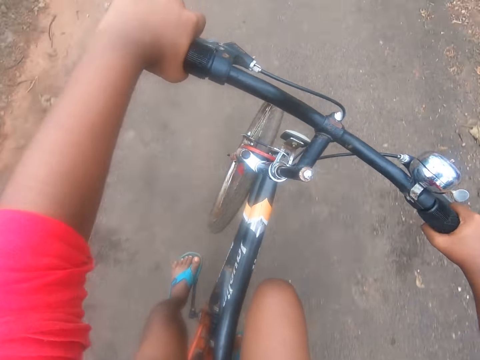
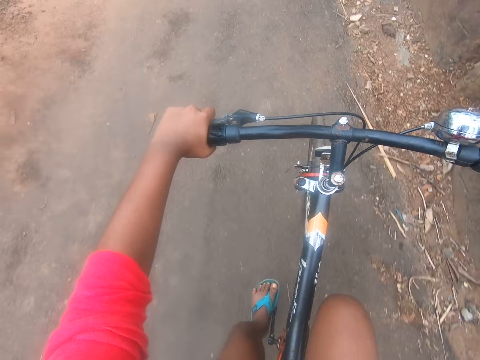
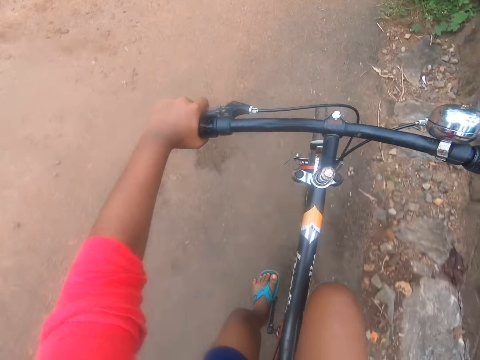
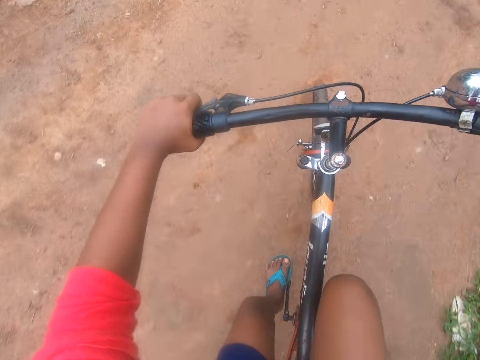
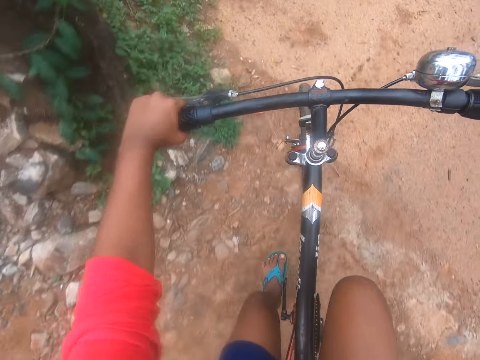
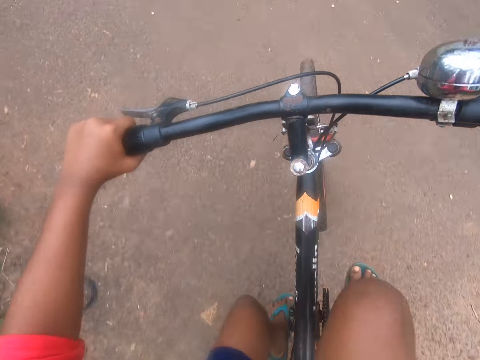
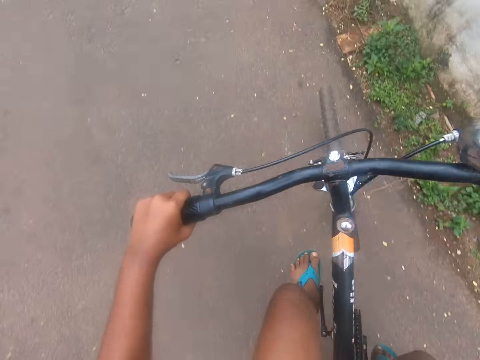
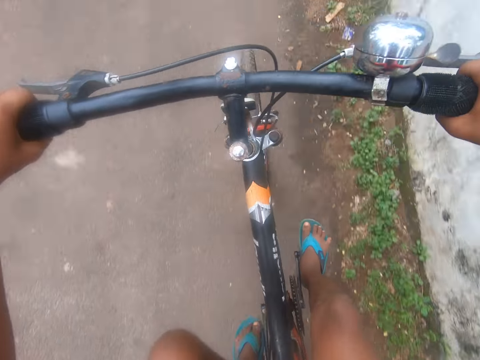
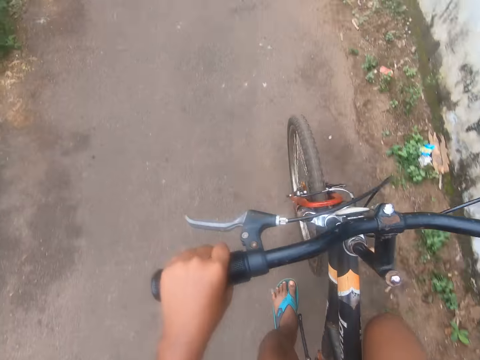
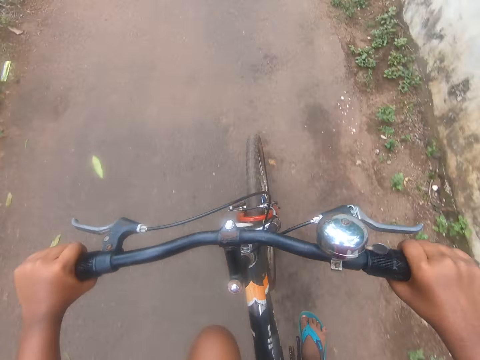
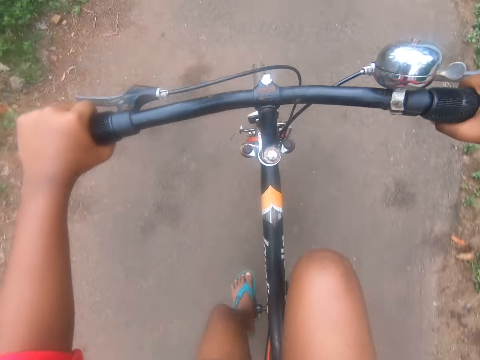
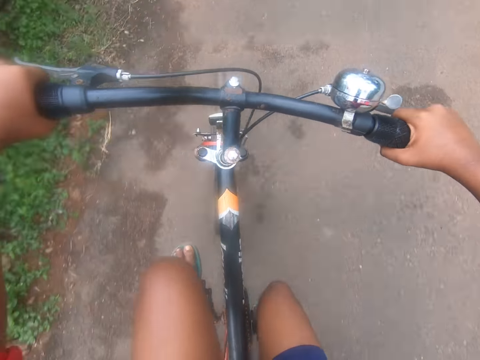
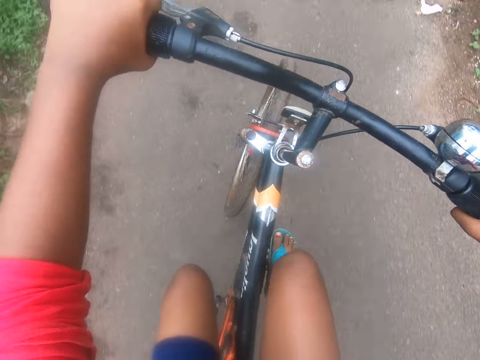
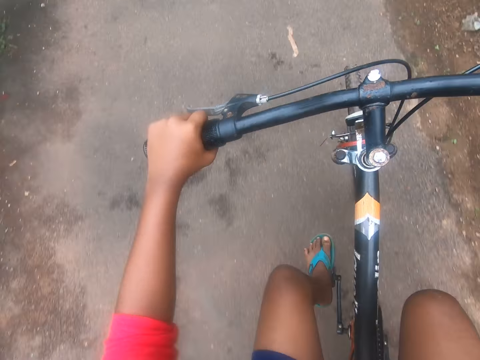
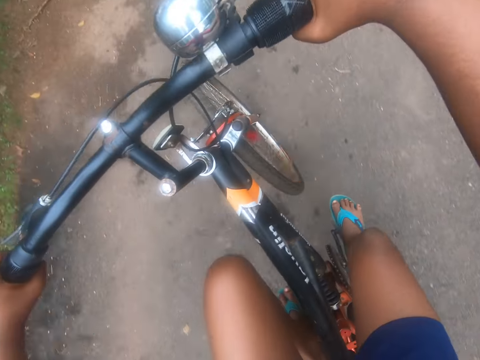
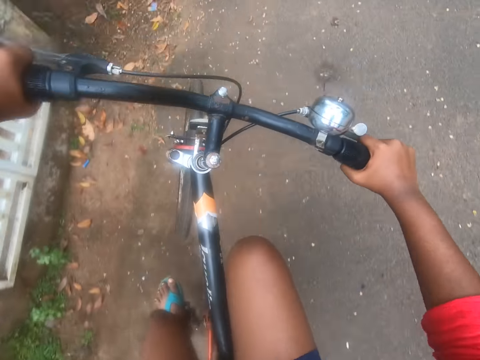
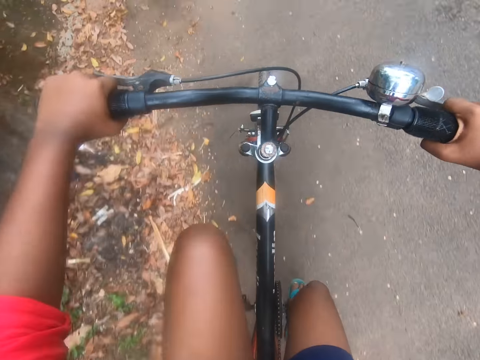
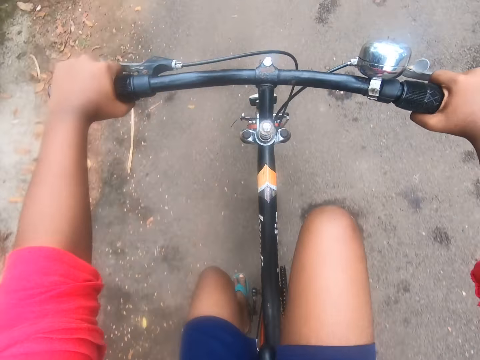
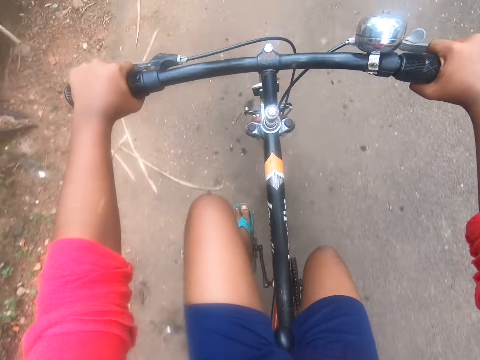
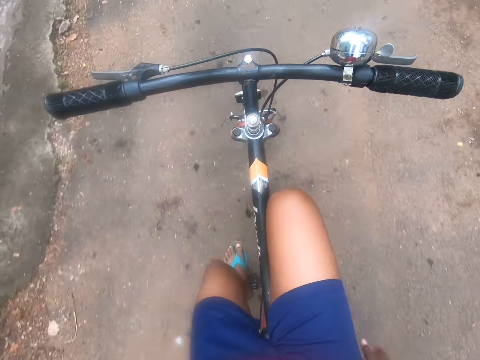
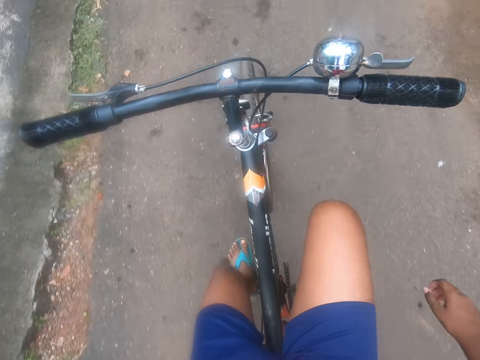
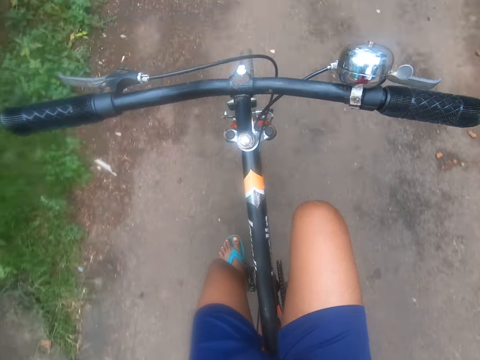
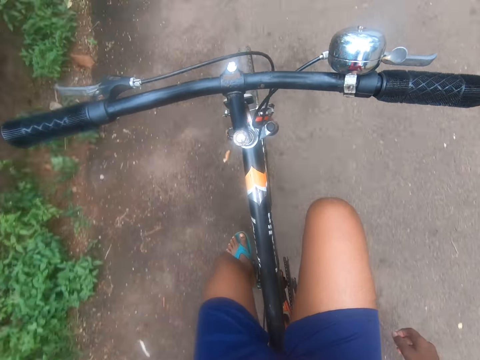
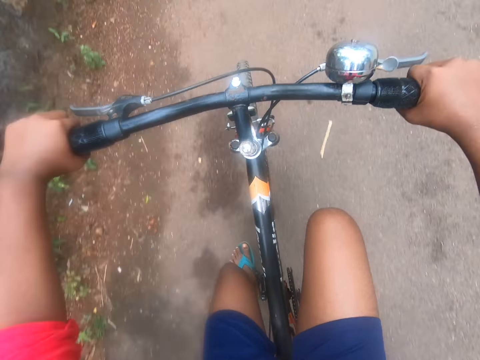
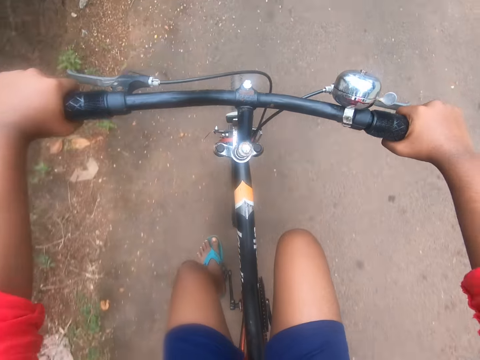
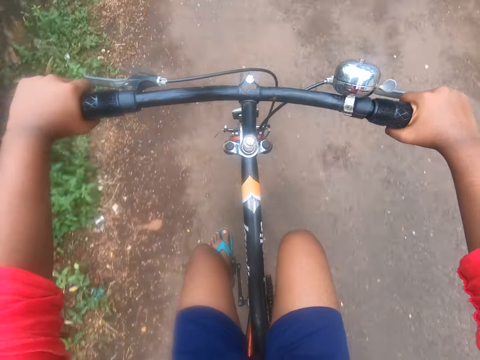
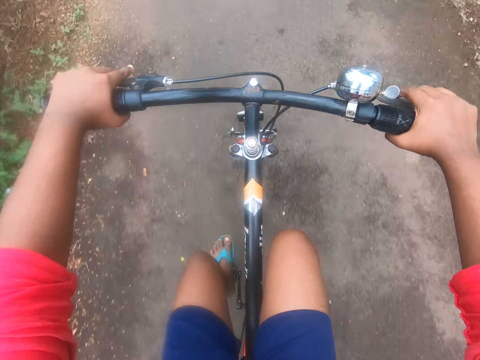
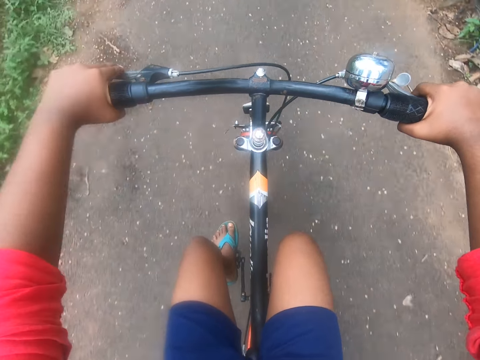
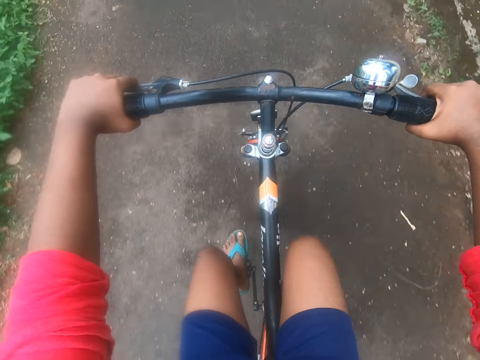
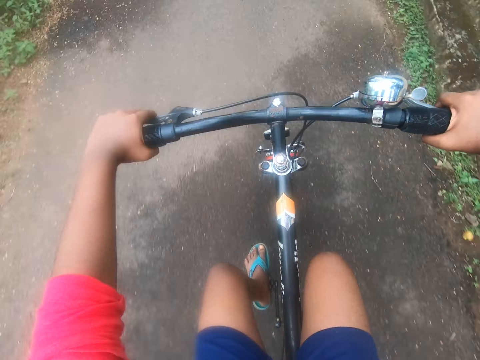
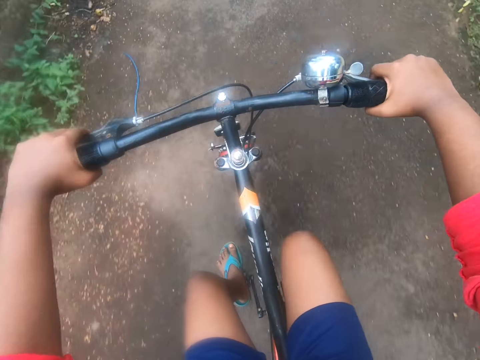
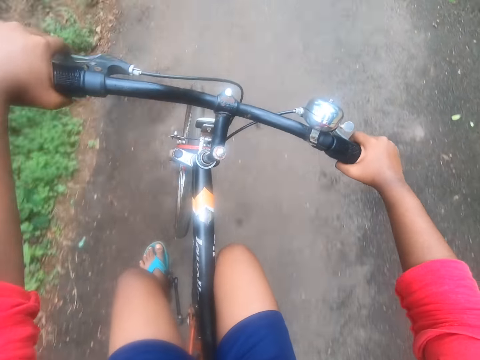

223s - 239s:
The camera wearer rides past a child. The child runs. The camera wearer continues paddling the bicycle with both feet. They make sounds with their mouth. They remove both hands on the brake levers. They stop paddling the bicycle. They place their hands back on the brake levers.

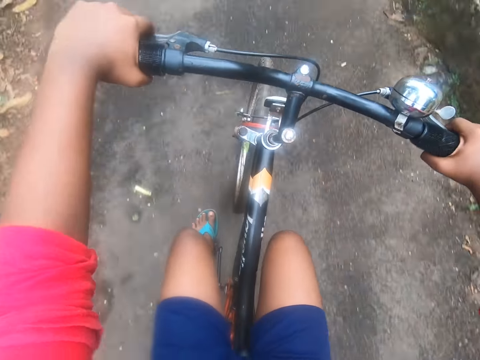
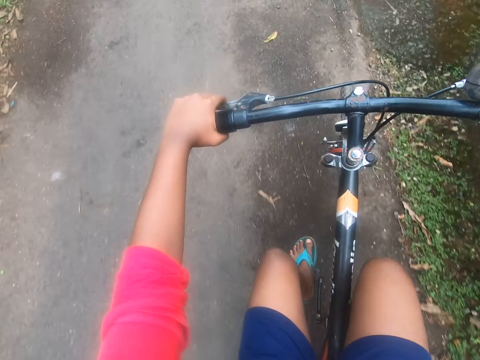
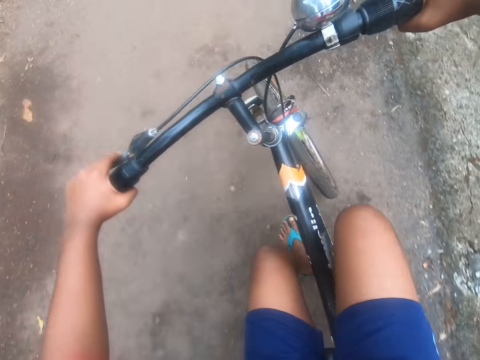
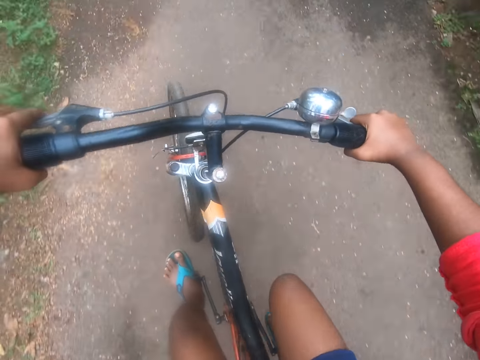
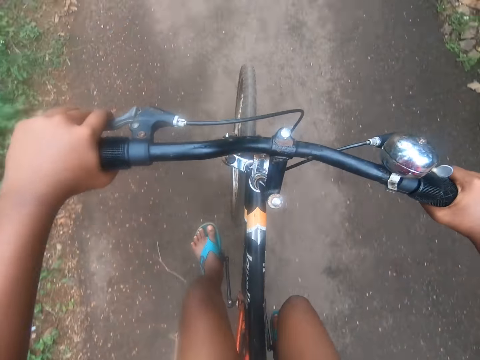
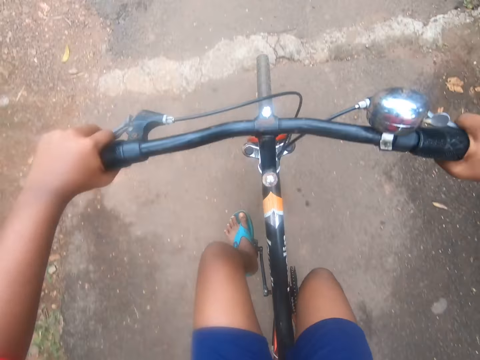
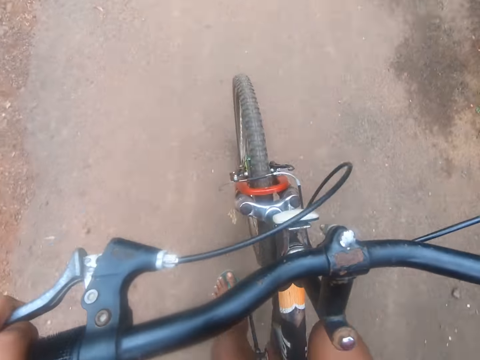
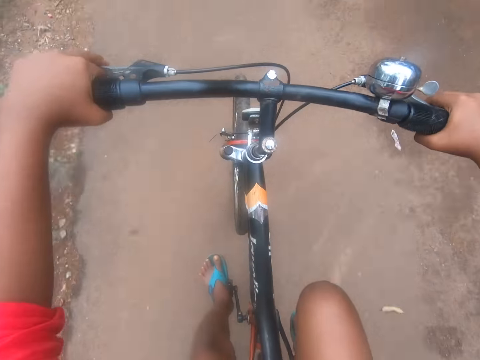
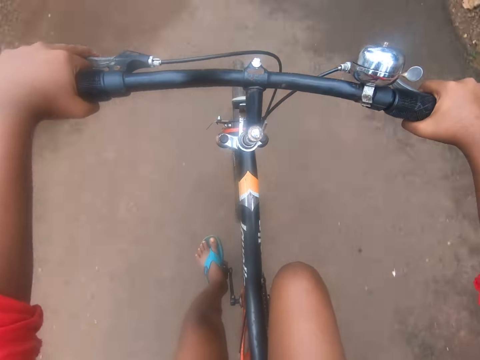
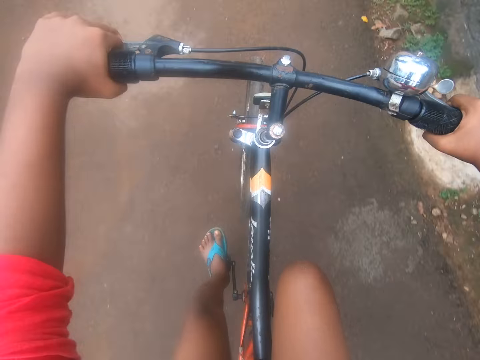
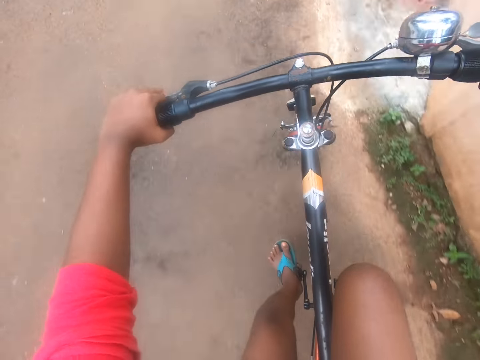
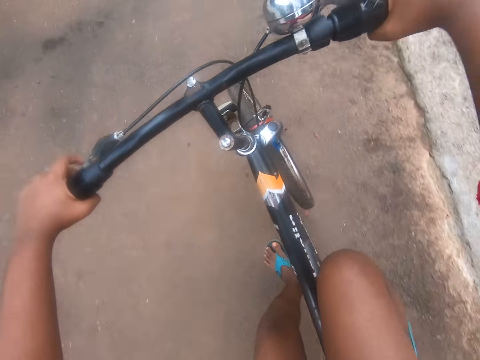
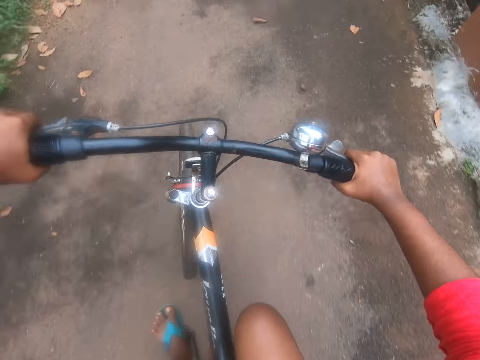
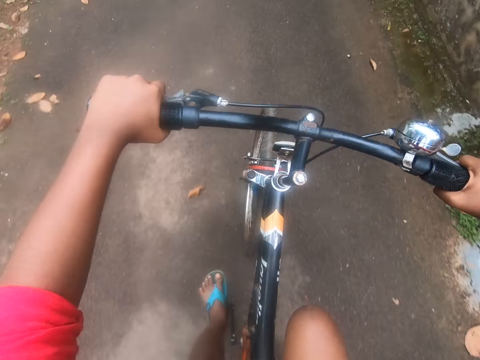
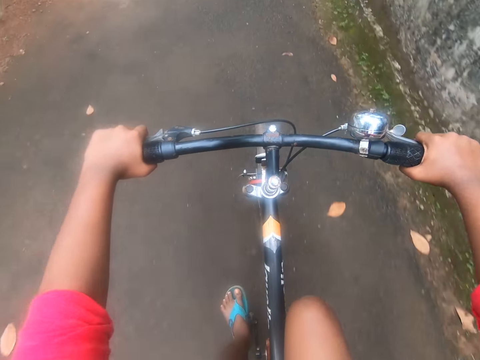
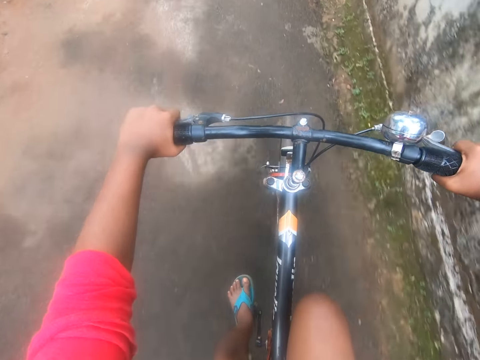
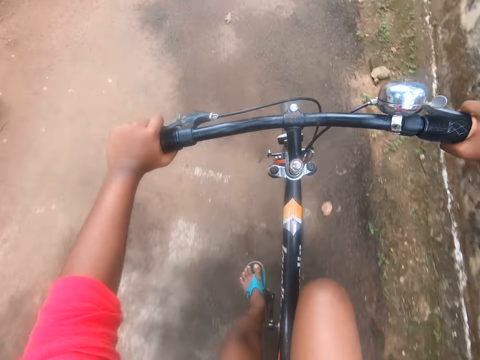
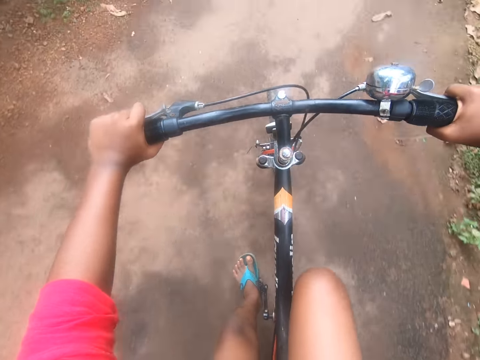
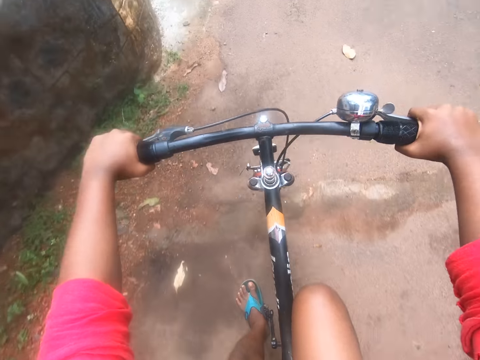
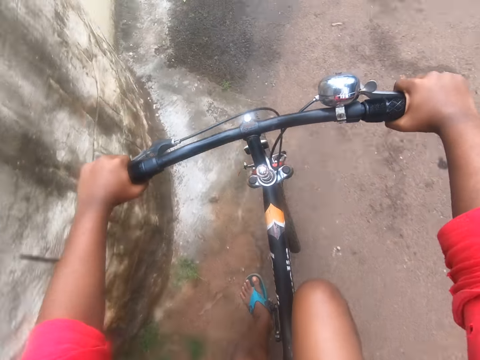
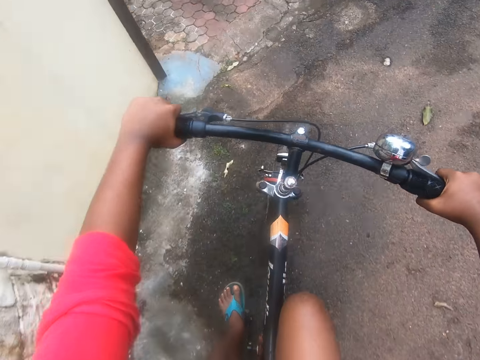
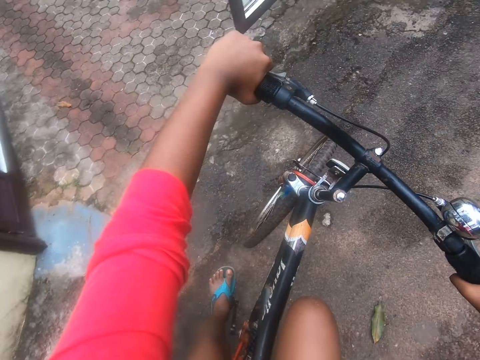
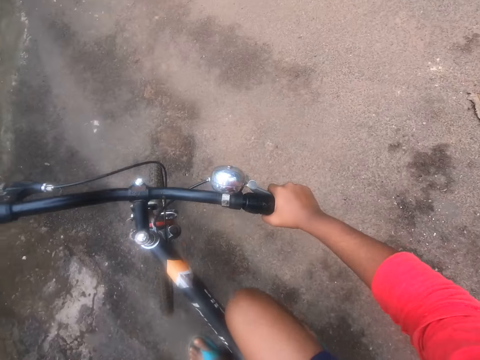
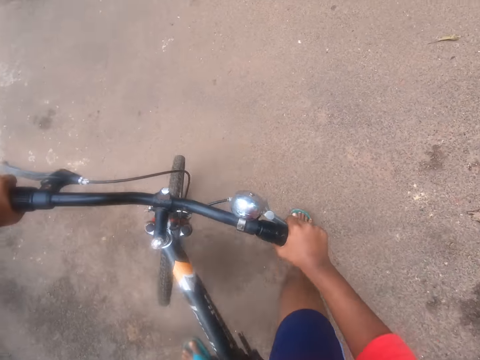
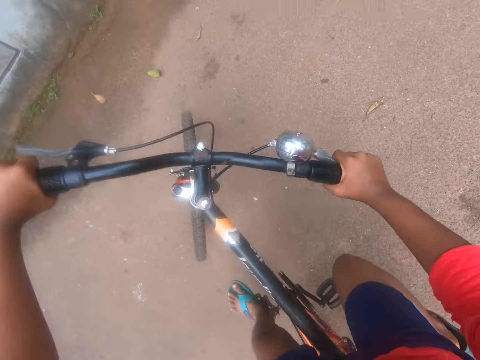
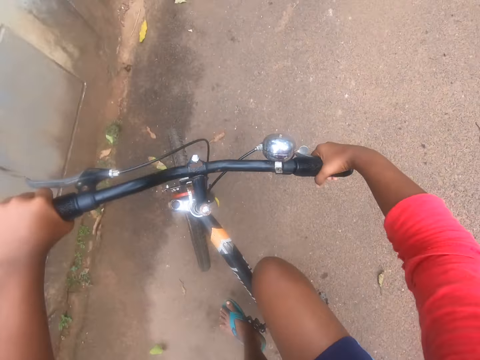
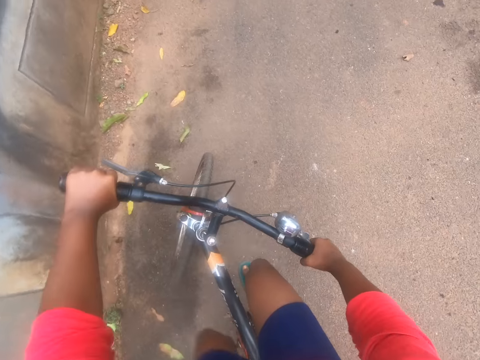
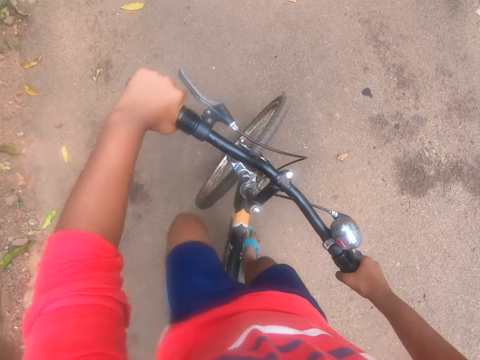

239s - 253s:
The camera wearer rides the bicycle over a bump. They make a left turn. They make a U-turn. They continue panting heavily.
